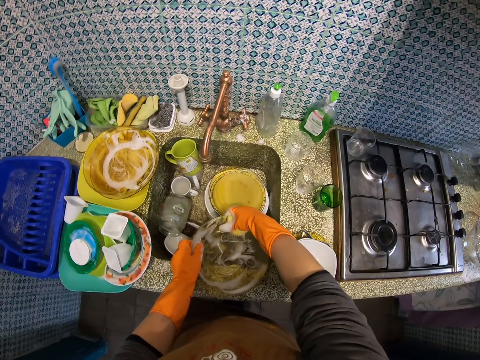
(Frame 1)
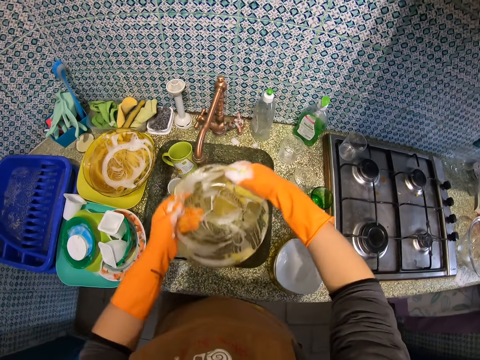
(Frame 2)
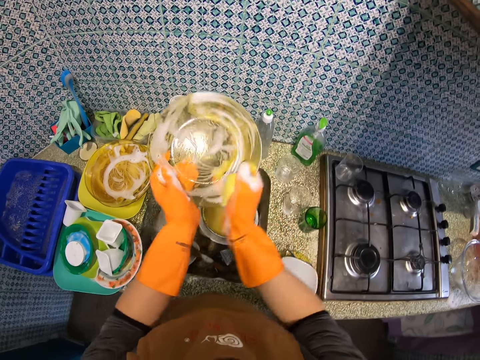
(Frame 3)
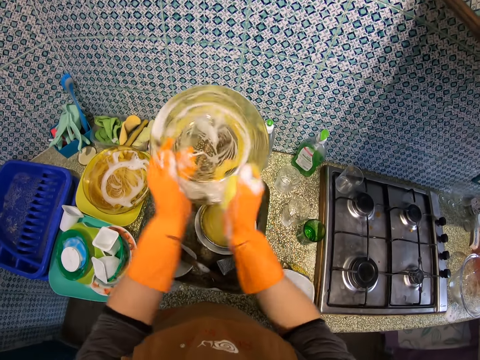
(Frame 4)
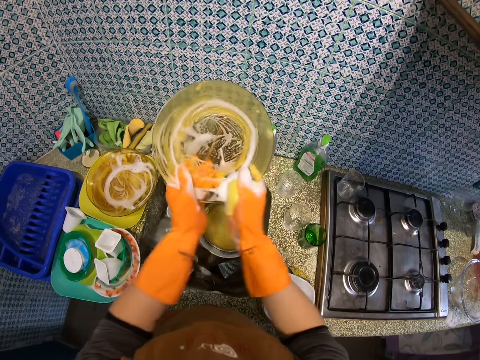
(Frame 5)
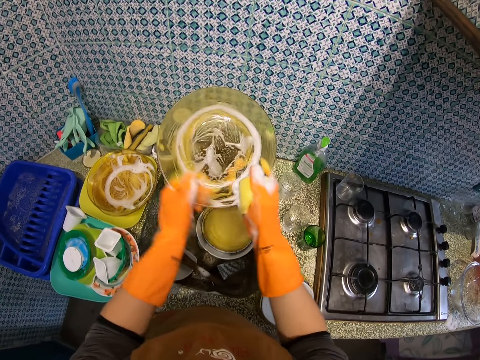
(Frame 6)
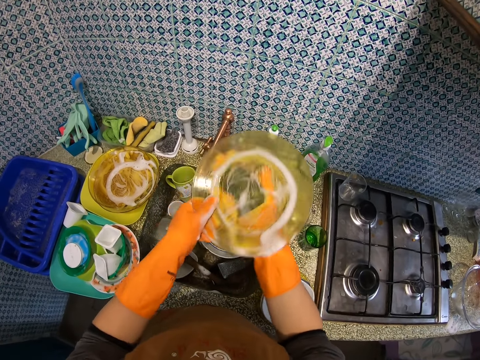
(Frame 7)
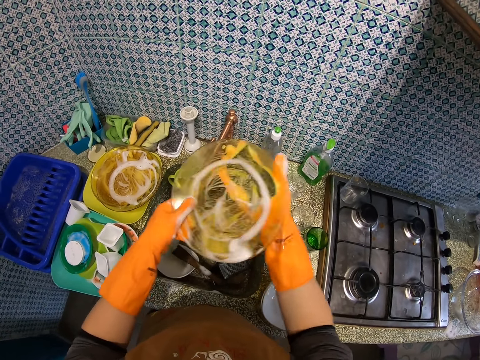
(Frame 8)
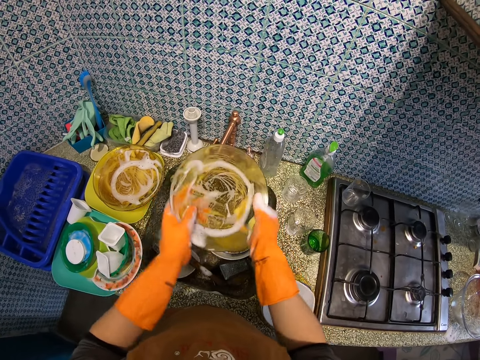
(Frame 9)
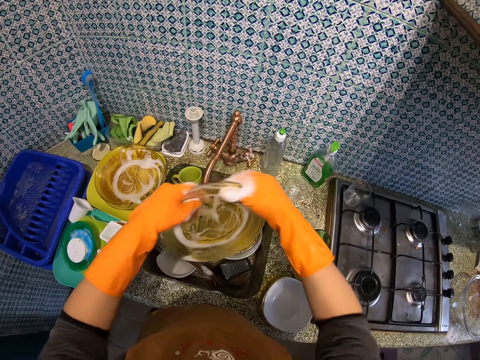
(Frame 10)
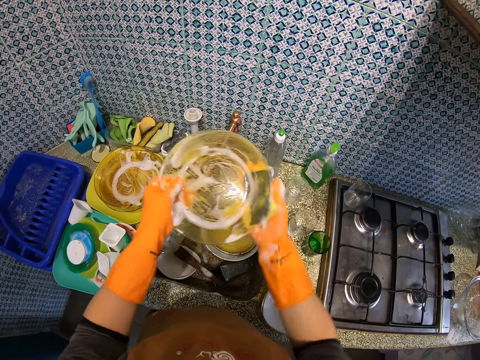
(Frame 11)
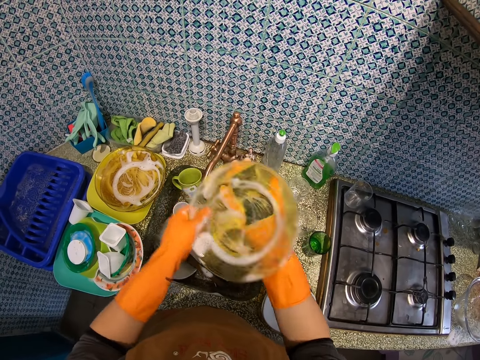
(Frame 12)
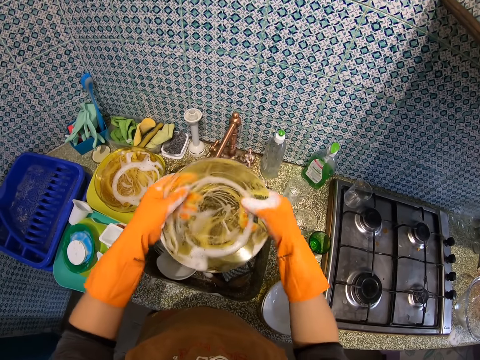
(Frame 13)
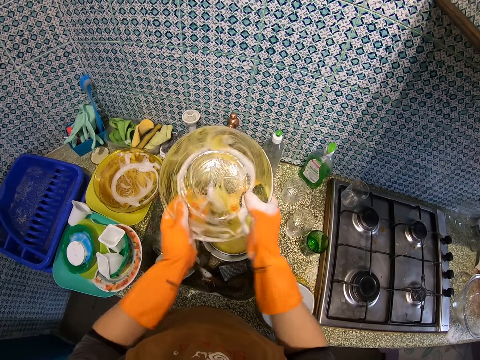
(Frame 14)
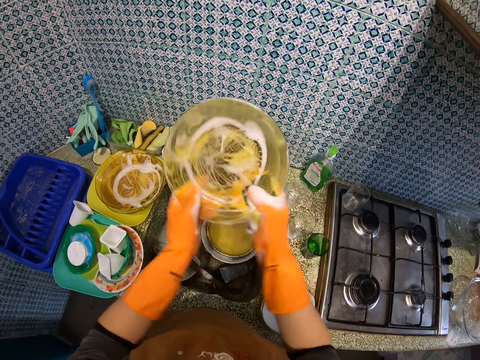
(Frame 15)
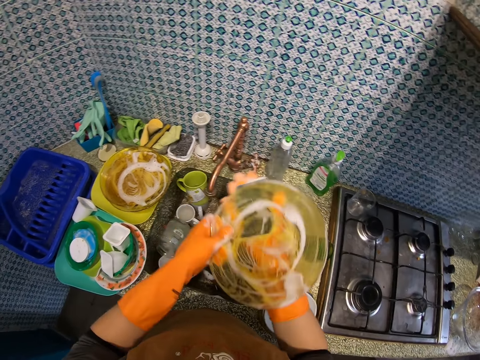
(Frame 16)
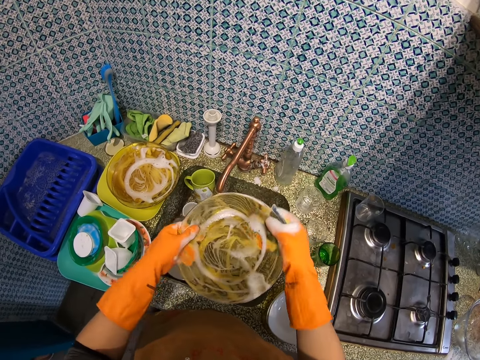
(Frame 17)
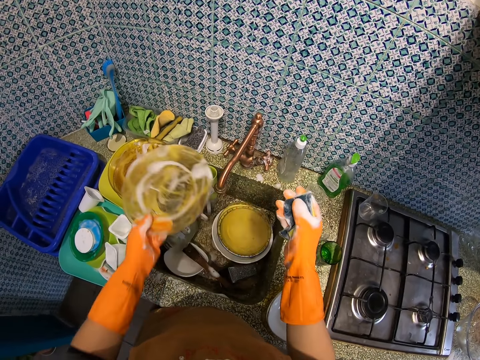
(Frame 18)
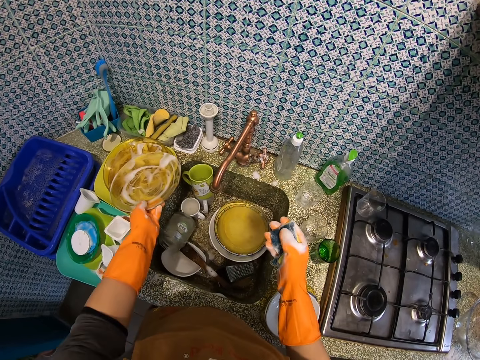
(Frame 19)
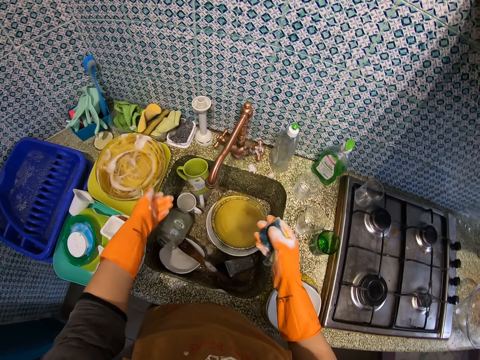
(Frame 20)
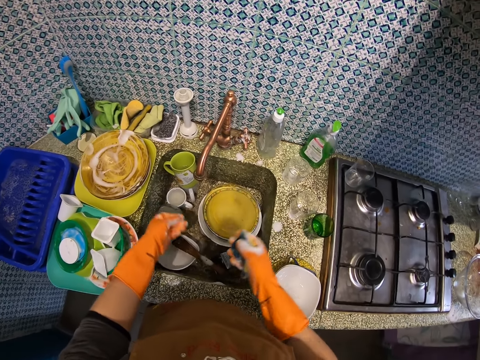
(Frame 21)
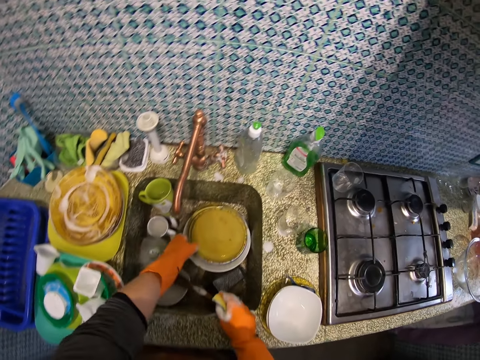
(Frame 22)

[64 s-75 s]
The camera wearer places the plate on another dish on the sink table.

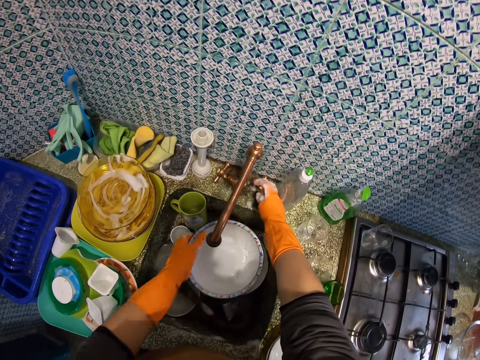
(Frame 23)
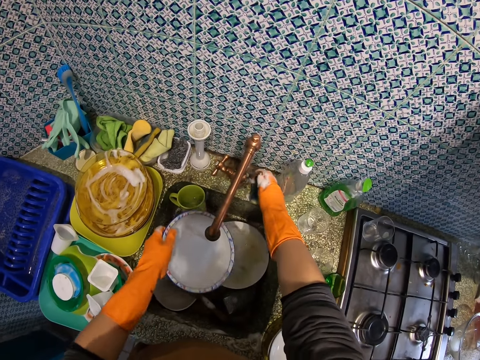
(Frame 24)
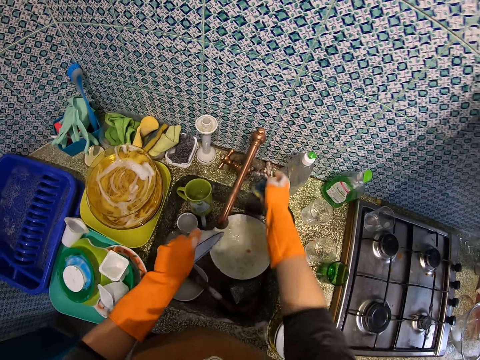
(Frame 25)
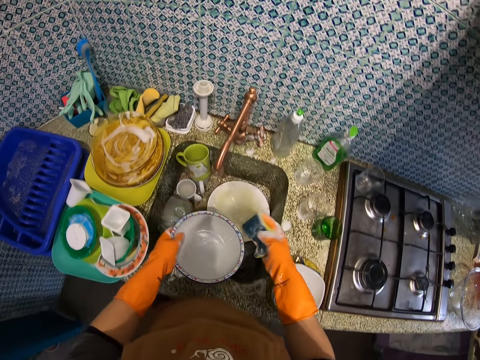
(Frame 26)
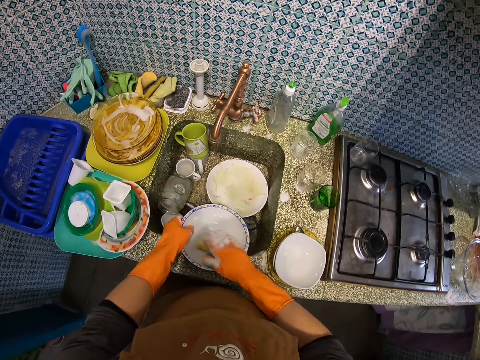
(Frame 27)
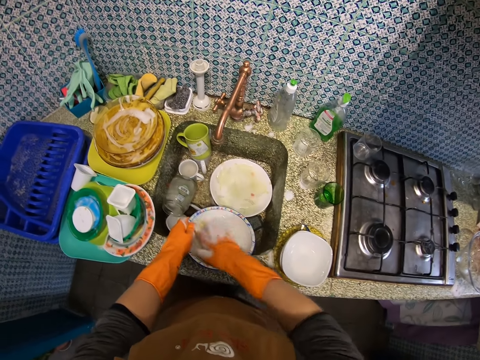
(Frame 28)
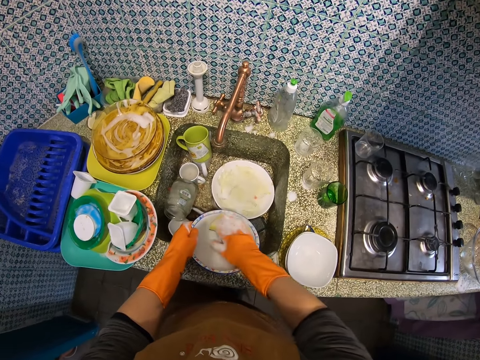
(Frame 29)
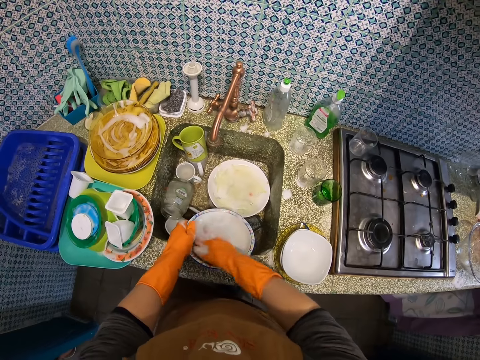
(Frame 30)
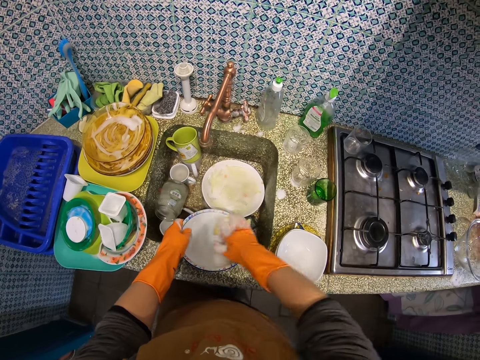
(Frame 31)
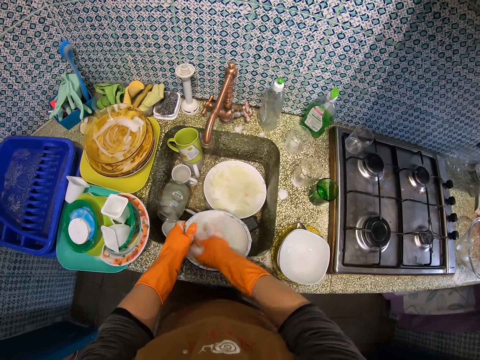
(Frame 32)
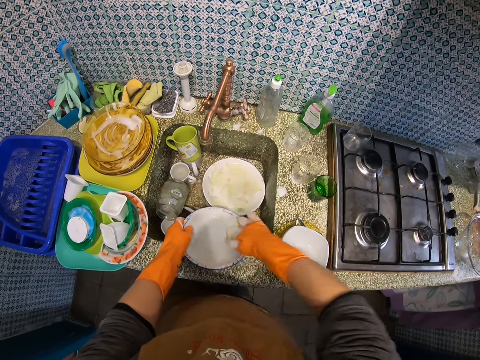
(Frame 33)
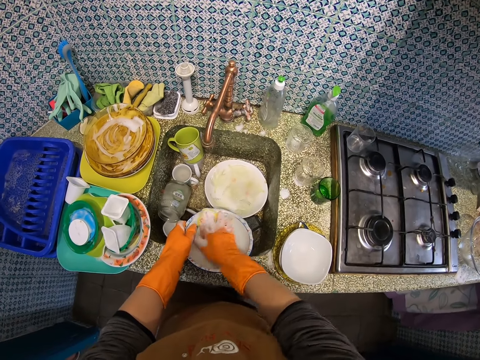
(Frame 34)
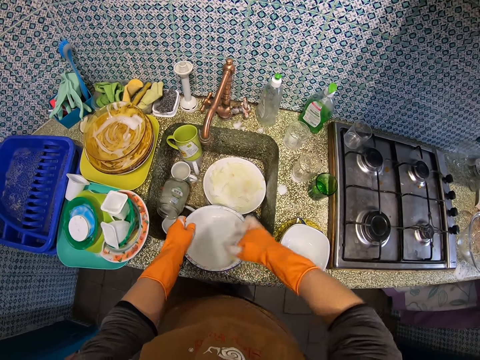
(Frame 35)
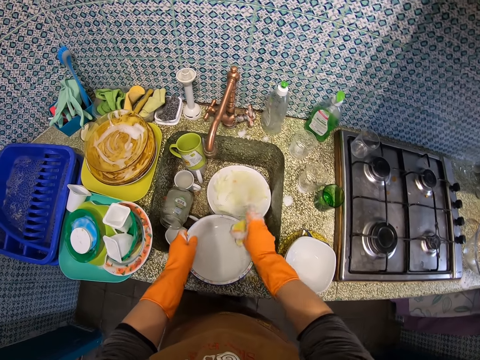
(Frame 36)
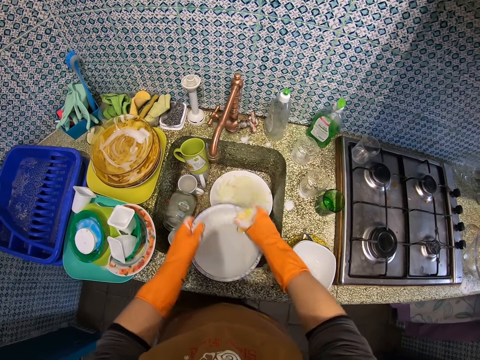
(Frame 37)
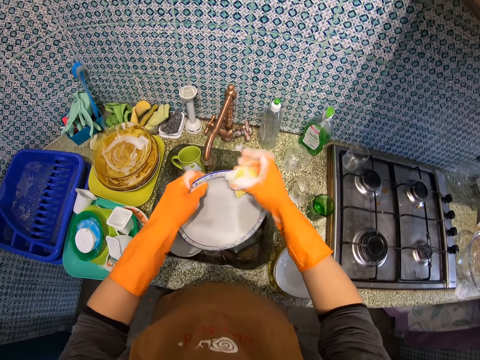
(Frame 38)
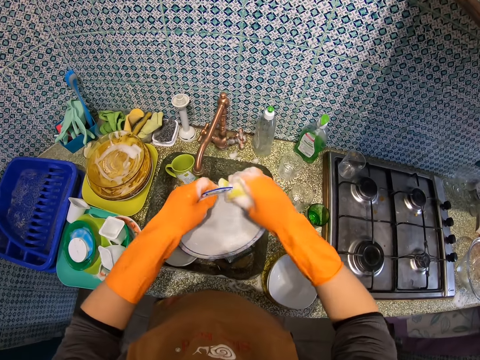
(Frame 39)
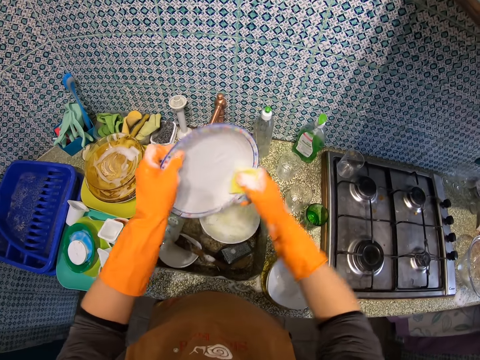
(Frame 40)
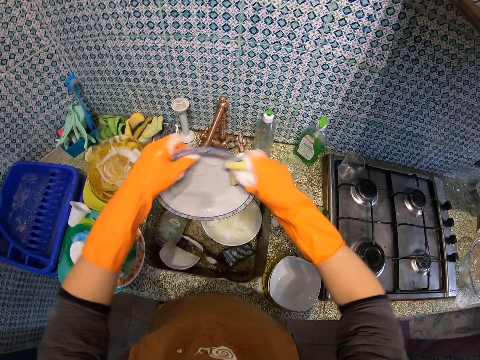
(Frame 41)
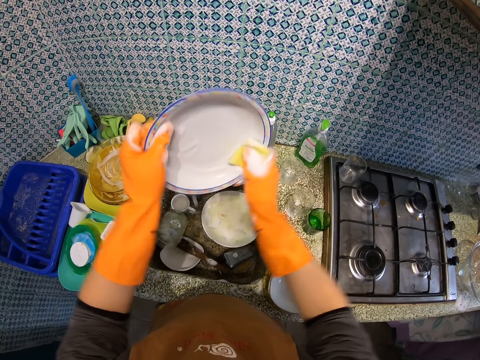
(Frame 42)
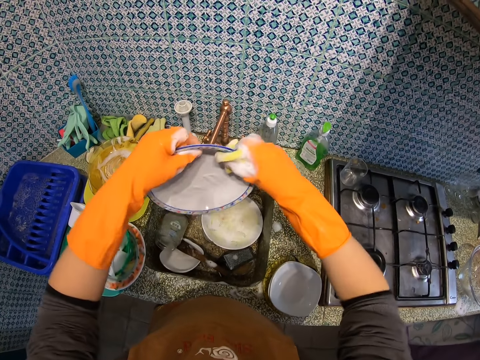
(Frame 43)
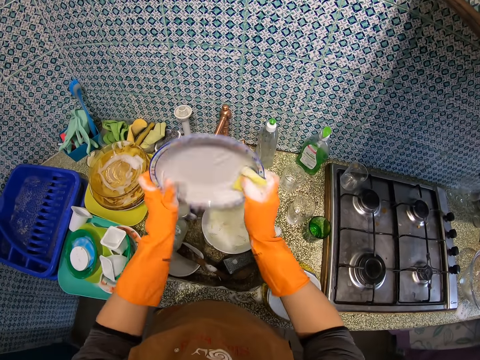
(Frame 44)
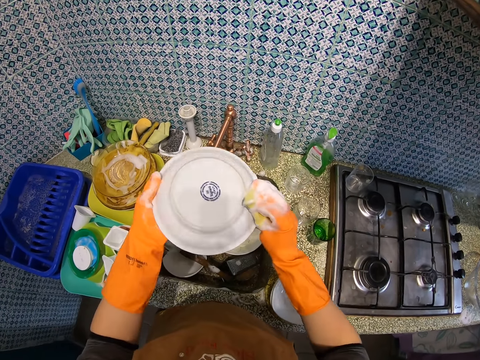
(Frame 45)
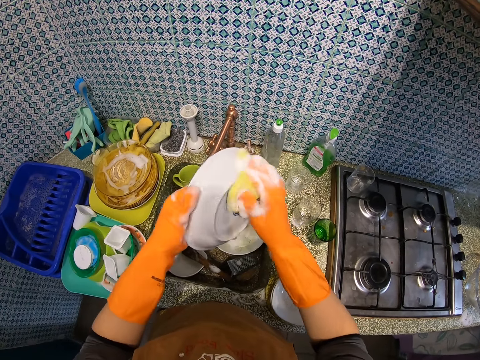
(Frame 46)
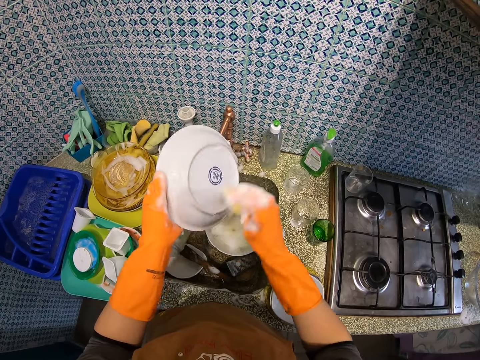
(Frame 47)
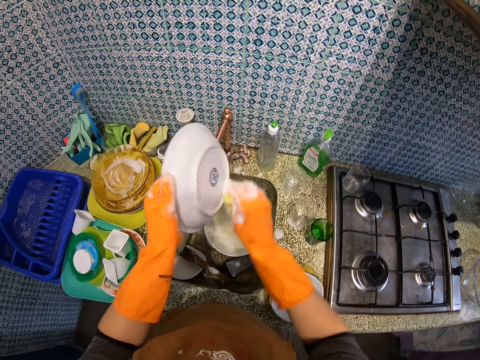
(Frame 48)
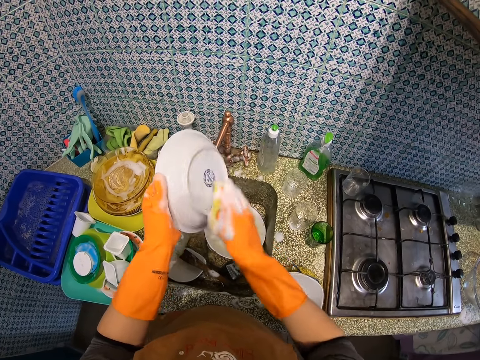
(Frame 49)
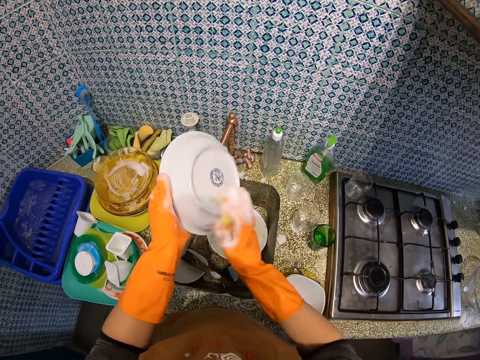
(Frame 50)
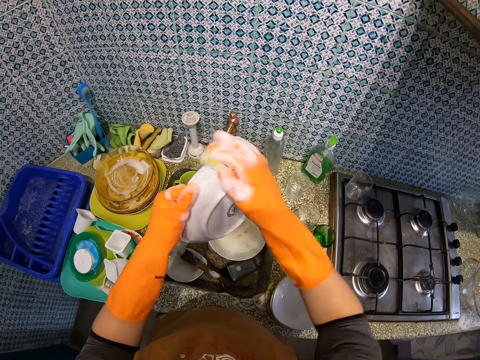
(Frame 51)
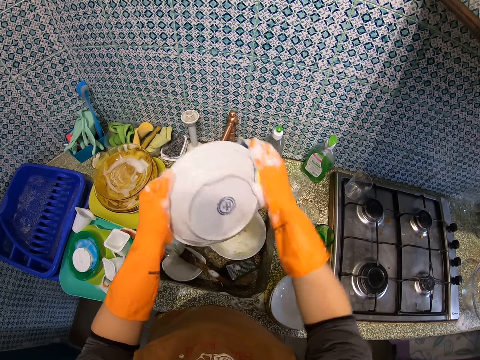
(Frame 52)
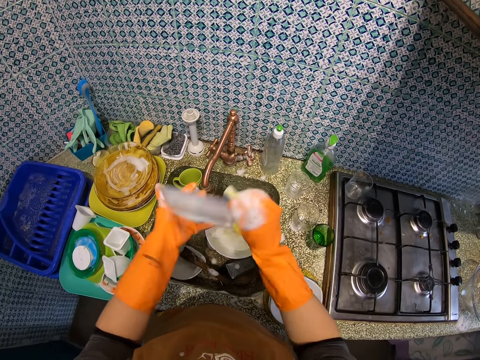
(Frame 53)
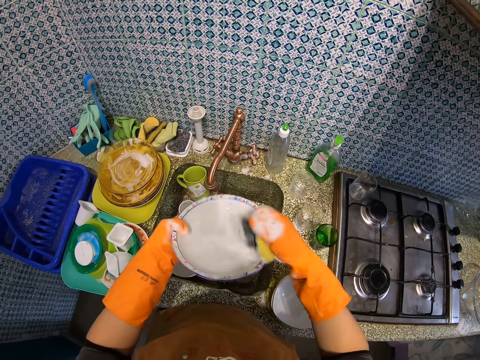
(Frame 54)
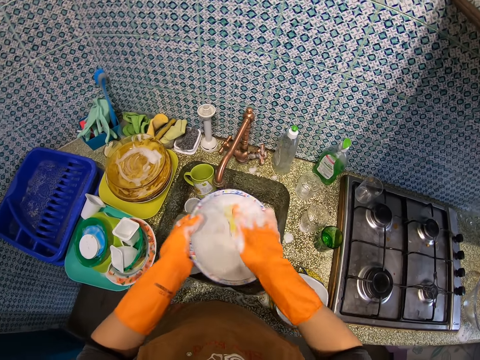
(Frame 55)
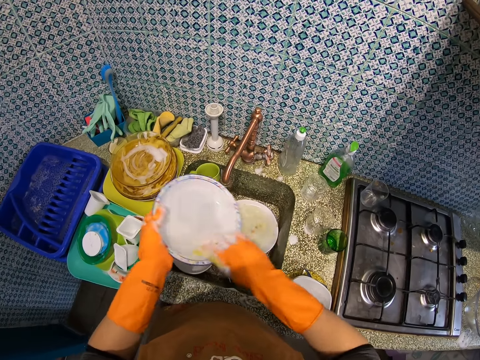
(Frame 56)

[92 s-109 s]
The camera wearer opens the water tap. They rinse the plate. They close the water tap. They wash the plate with a dish washing sponge.
